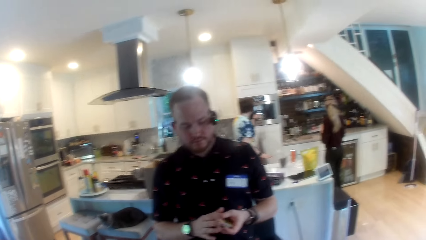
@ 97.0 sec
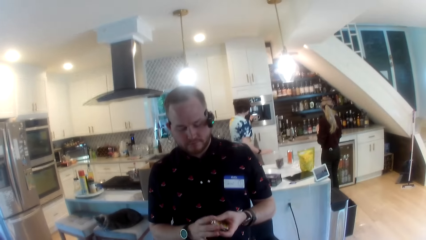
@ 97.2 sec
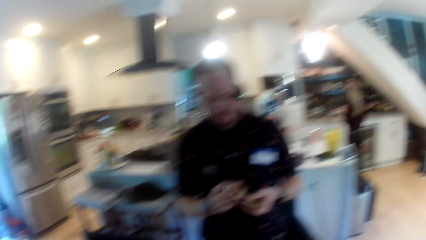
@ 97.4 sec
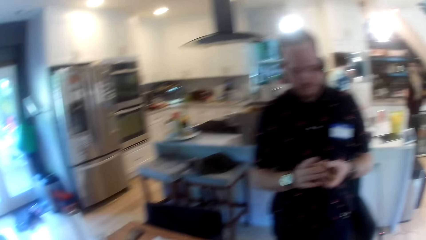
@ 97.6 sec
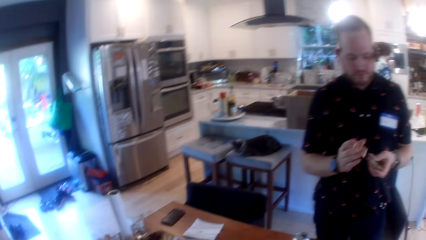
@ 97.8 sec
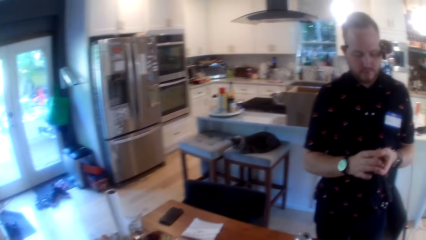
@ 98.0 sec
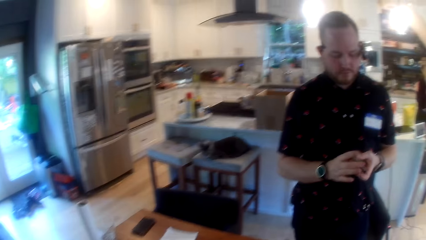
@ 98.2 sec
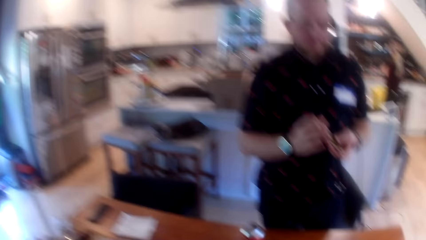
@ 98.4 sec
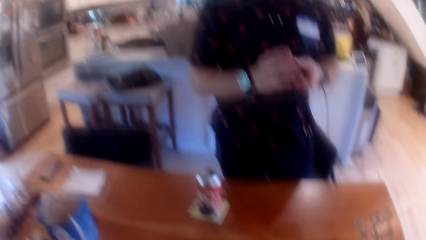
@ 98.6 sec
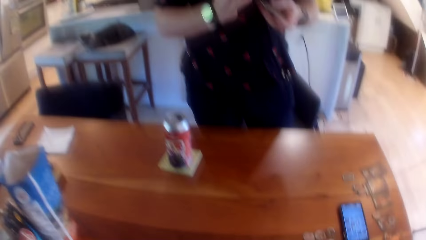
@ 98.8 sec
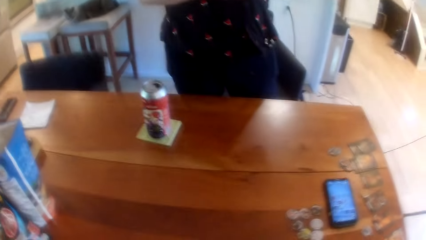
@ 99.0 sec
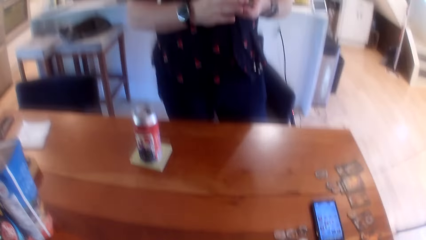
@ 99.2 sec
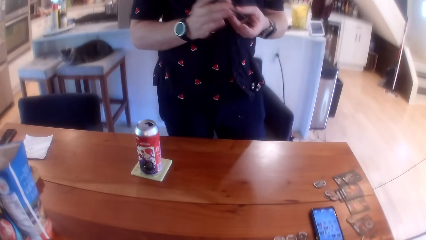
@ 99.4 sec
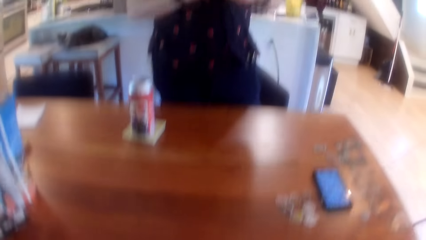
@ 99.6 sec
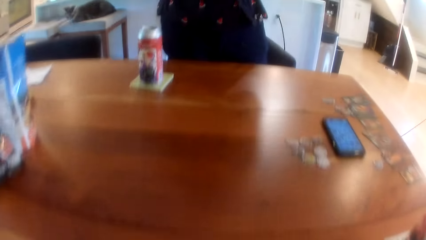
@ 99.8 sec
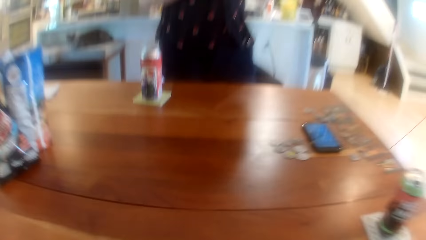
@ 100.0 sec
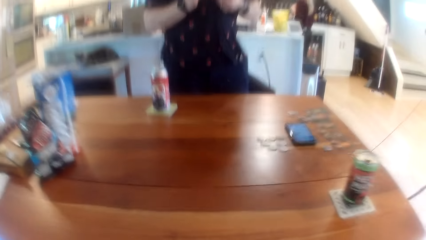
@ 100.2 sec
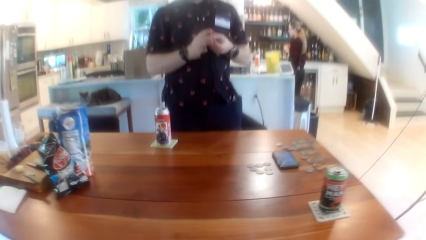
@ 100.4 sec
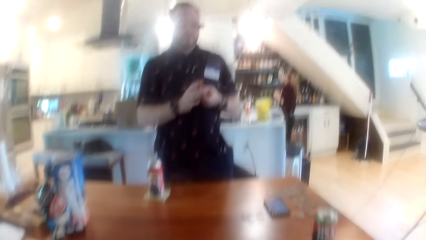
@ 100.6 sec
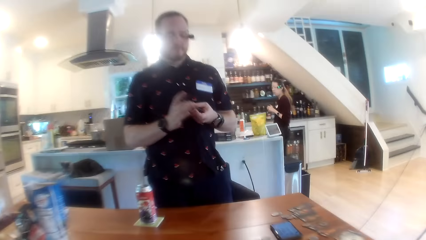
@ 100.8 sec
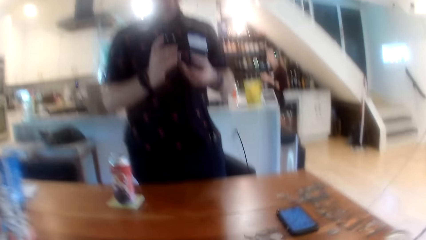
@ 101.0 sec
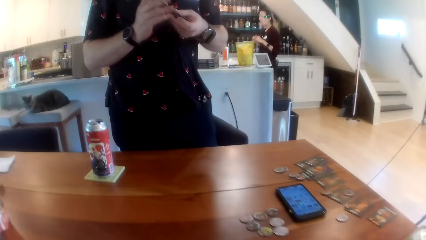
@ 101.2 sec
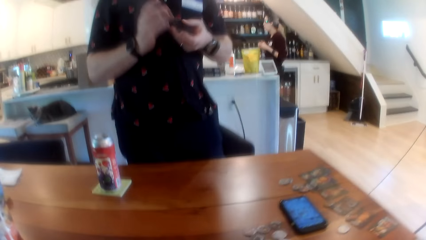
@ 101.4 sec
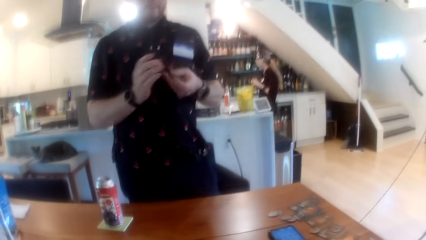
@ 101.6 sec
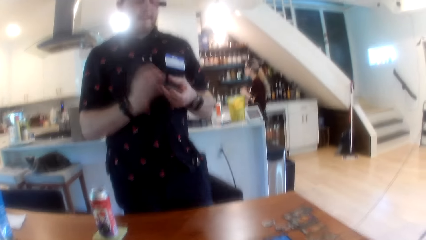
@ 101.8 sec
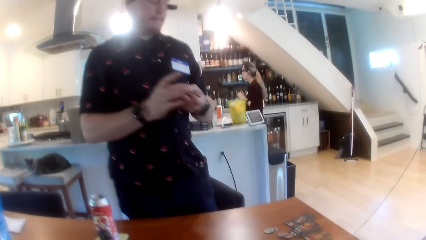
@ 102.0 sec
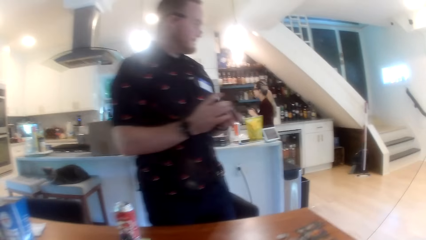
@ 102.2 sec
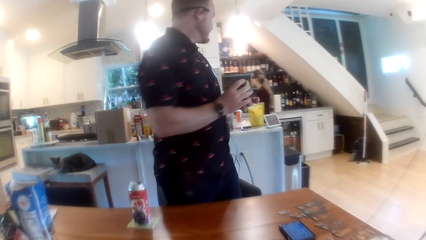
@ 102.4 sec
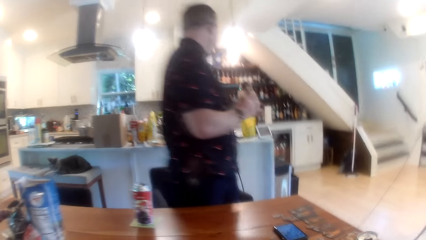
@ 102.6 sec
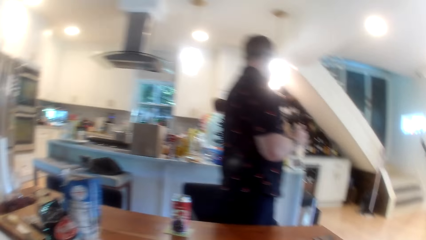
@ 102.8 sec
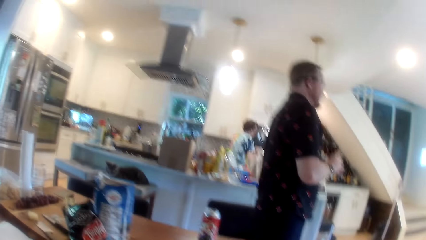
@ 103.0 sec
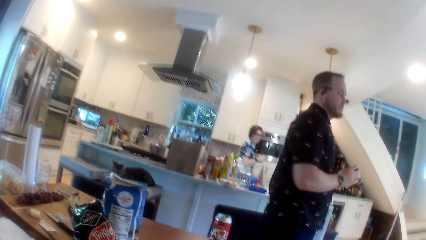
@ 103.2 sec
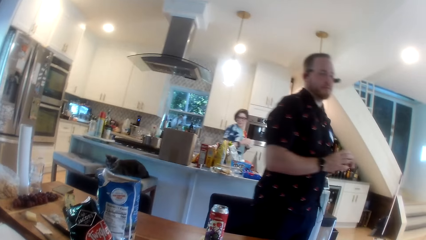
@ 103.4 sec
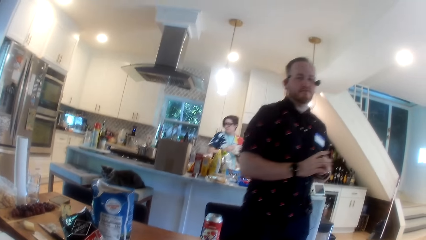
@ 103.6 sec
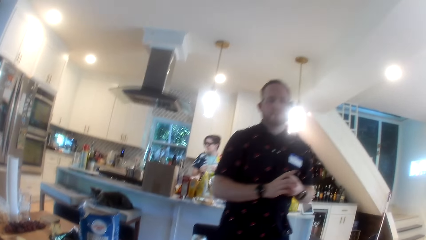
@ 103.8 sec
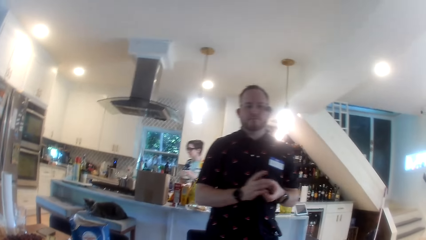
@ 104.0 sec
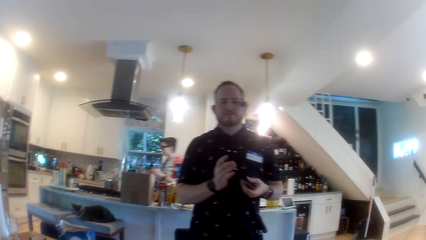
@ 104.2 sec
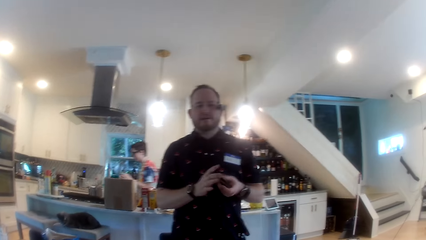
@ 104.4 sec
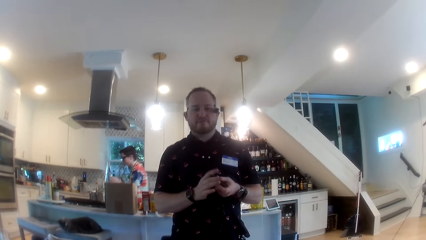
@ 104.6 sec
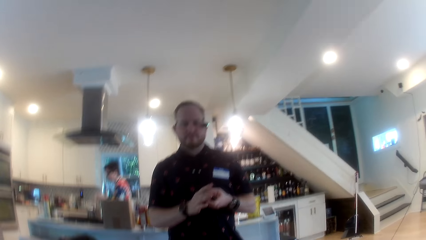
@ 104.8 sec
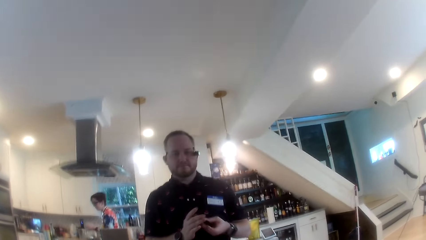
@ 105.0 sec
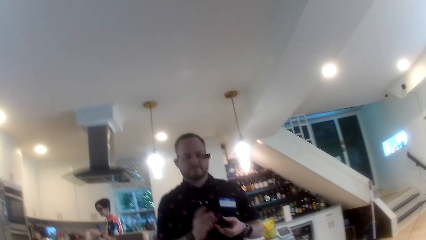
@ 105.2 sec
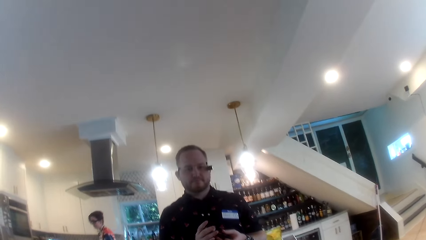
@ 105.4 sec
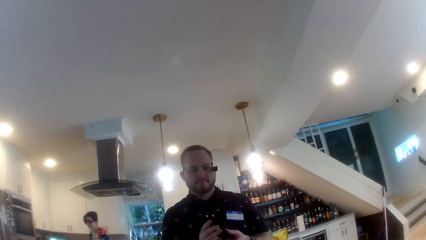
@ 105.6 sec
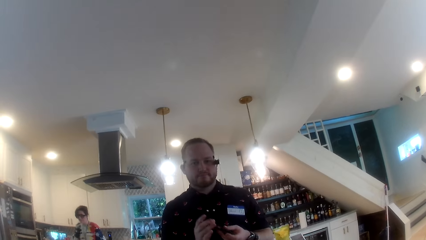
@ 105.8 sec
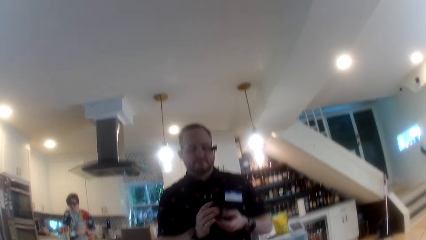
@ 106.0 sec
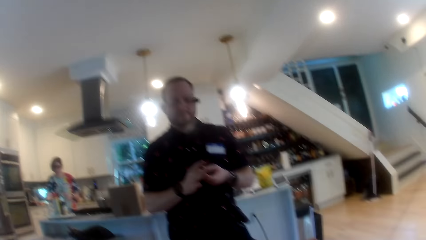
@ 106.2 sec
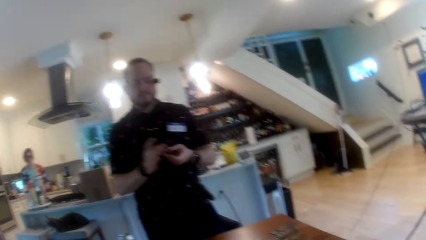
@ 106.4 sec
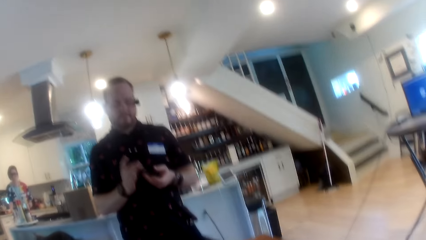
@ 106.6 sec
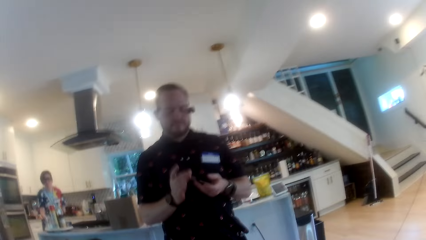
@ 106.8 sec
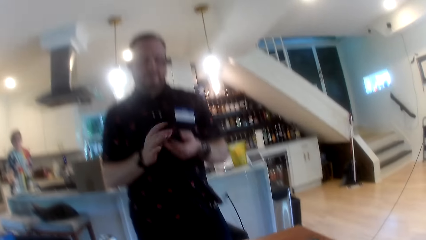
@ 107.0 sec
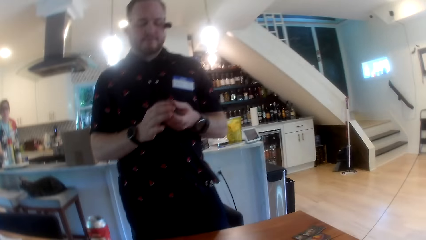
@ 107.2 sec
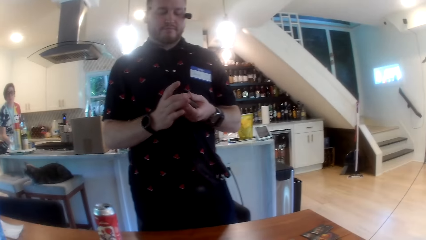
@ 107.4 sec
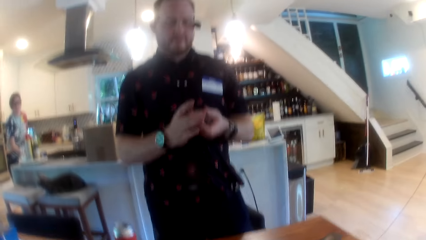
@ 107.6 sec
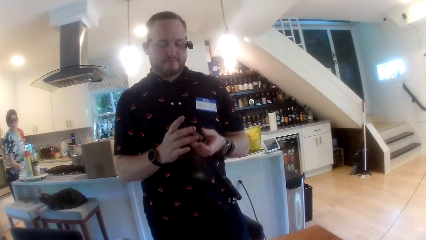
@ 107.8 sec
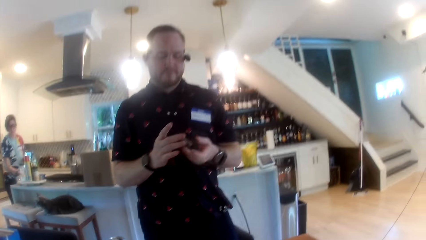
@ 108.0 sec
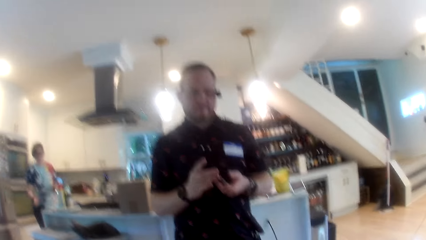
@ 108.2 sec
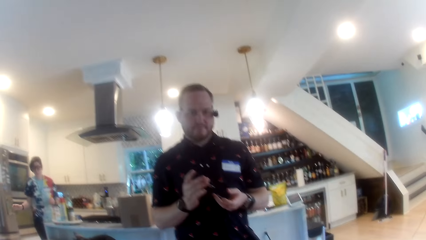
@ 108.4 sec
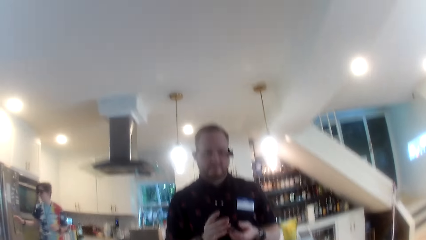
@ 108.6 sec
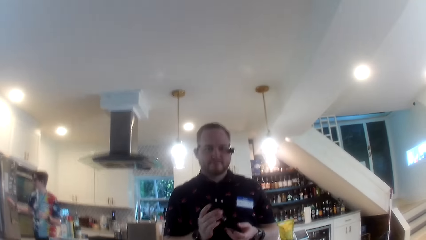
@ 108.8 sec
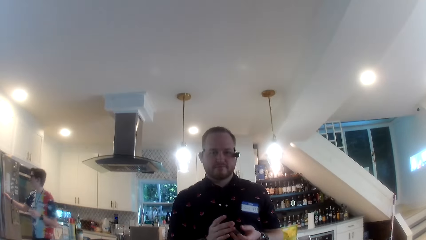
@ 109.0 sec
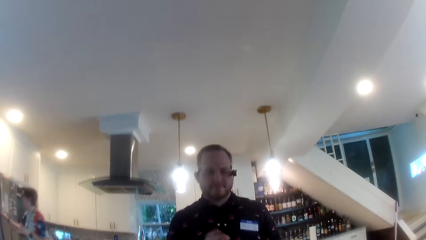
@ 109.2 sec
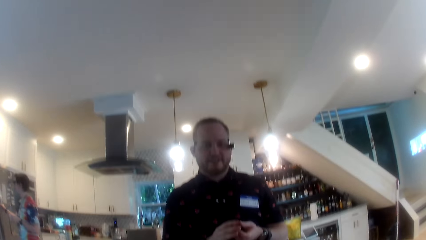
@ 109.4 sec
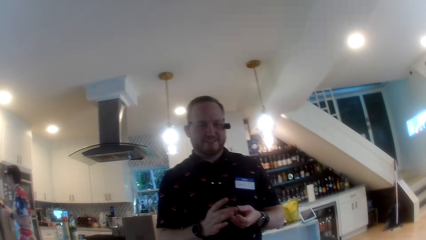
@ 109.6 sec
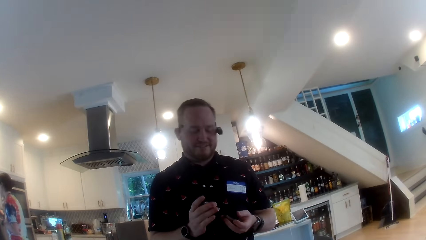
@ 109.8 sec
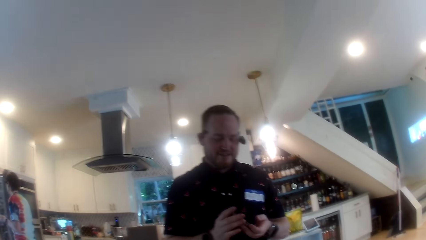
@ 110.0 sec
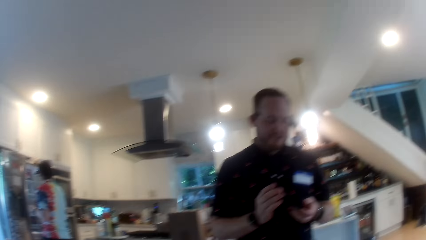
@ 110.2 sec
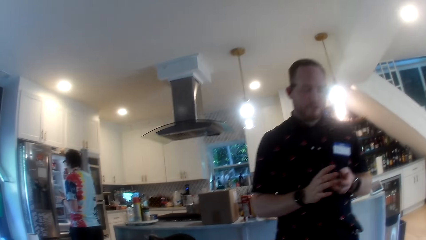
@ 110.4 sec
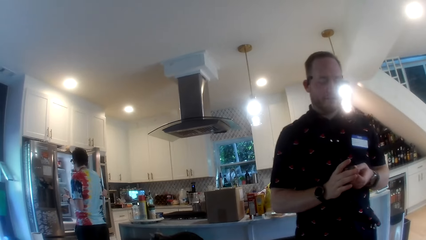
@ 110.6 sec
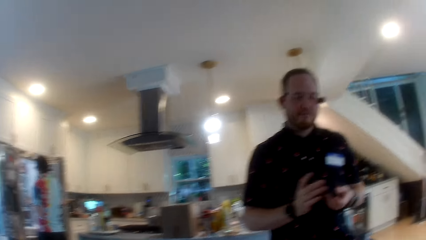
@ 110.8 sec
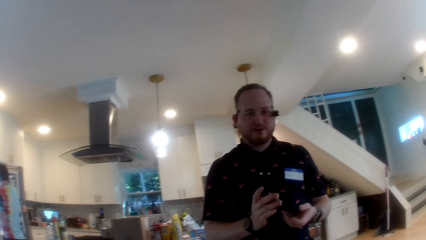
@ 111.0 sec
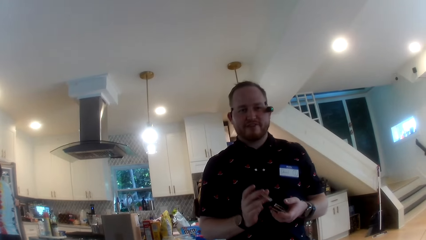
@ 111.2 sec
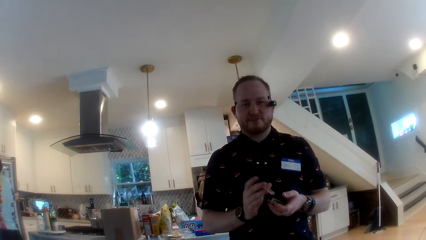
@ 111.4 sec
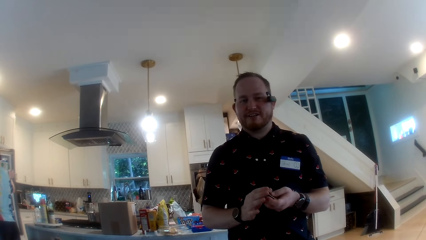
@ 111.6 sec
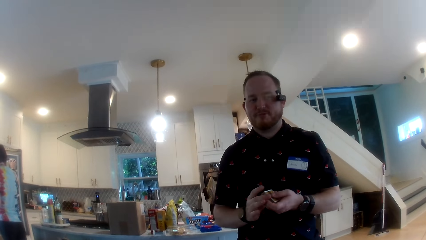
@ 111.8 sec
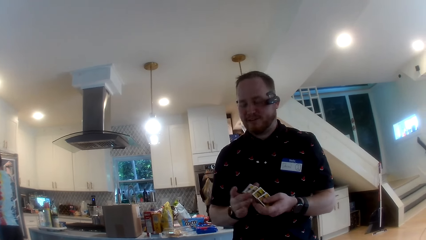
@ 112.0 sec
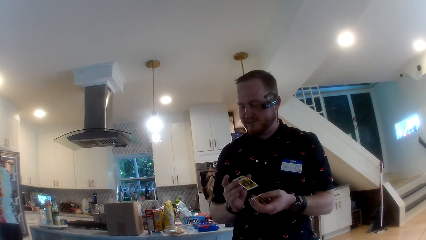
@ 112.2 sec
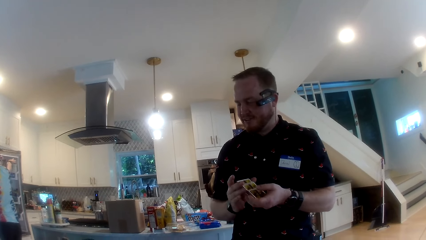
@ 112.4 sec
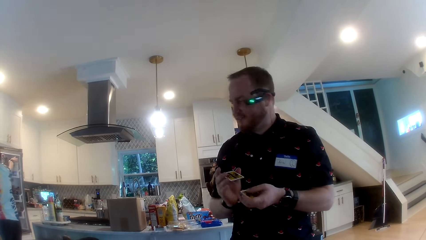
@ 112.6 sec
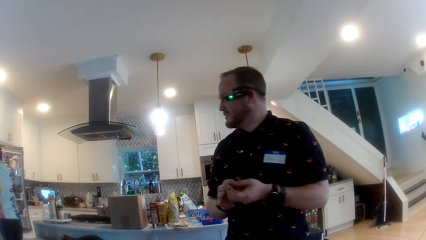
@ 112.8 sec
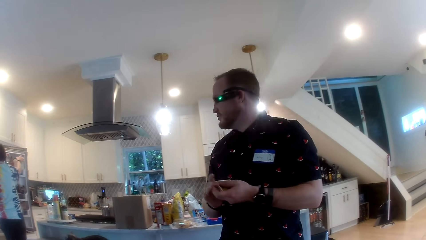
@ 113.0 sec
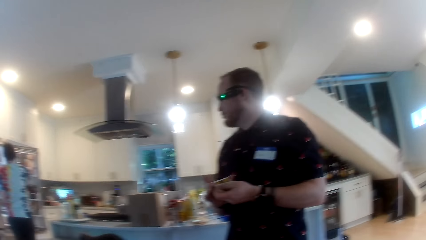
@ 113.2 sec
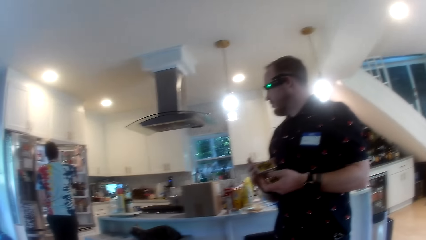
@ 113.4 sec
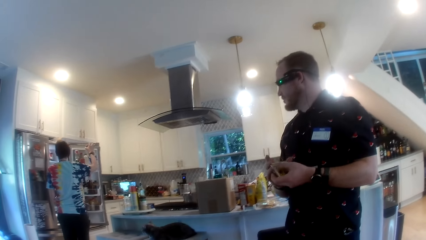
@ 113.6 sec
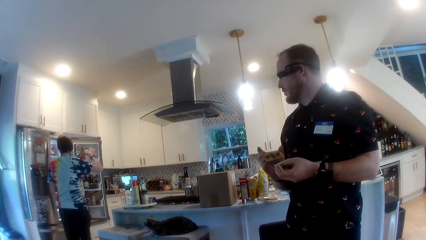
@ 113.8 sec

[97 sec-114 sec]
The camera wearer looks at the table. A person interacts with the camera wearer. The woman opens a fridge with her left hand.
